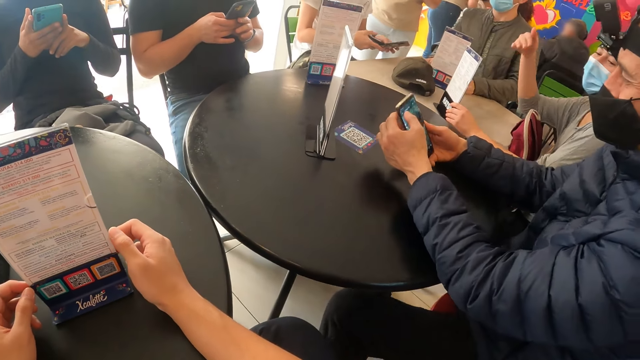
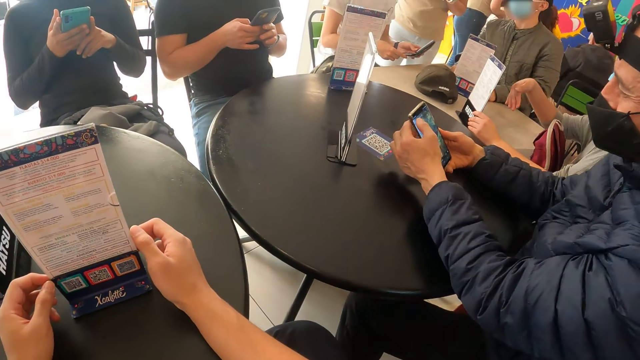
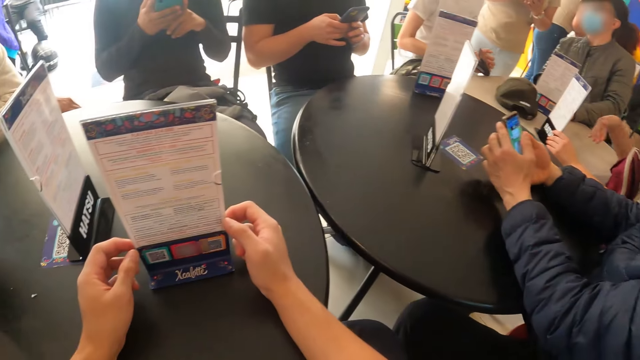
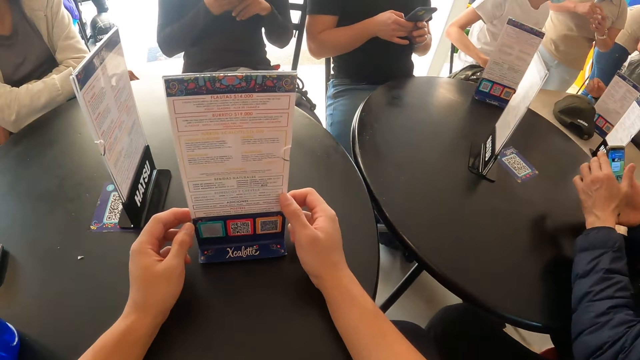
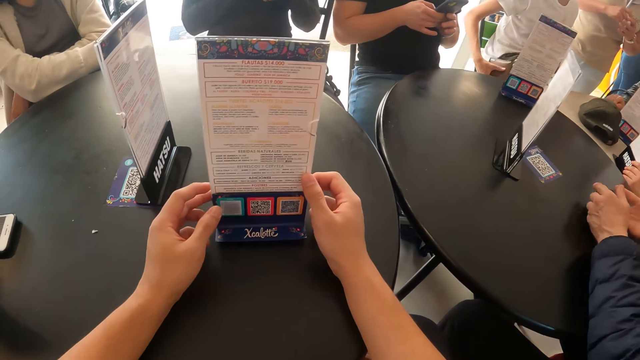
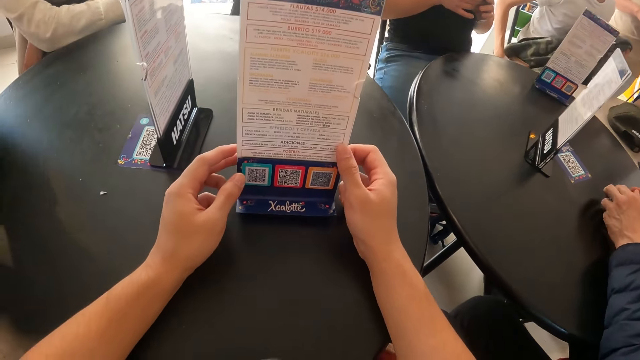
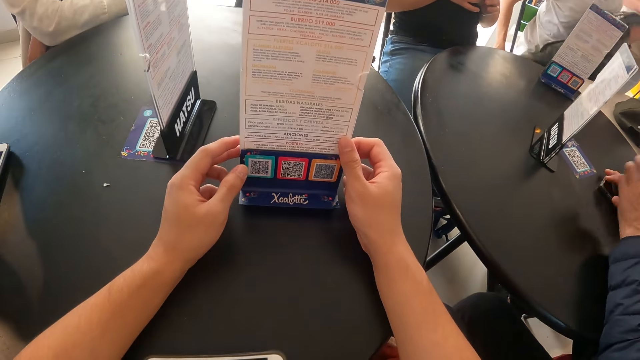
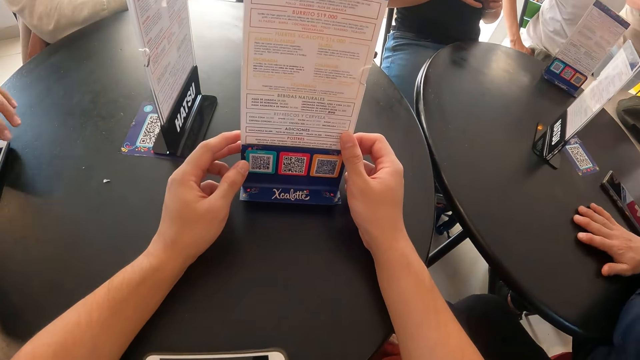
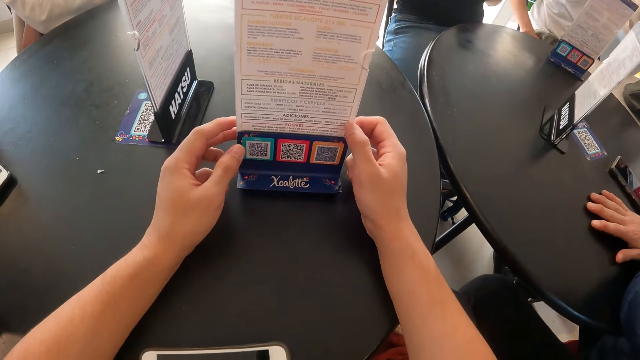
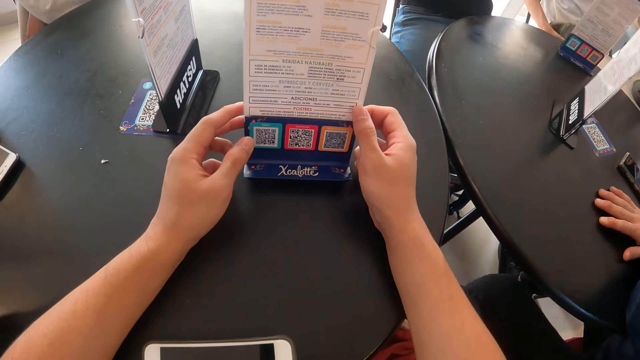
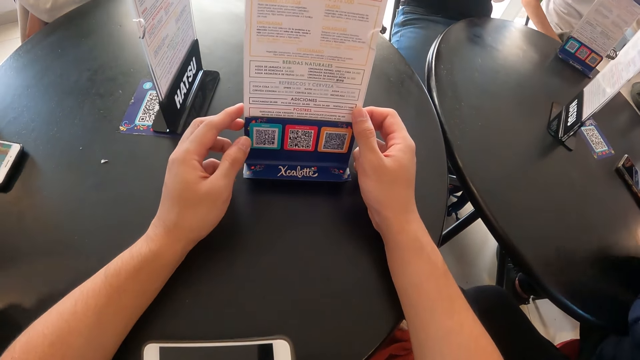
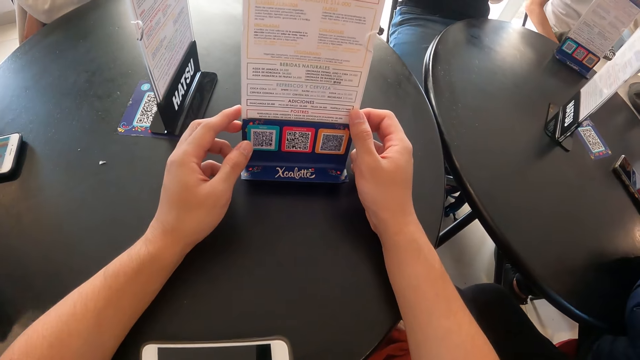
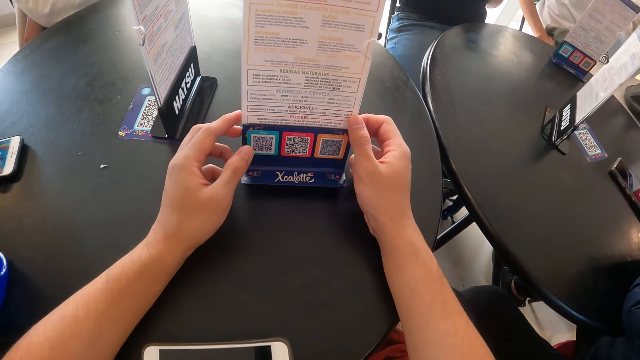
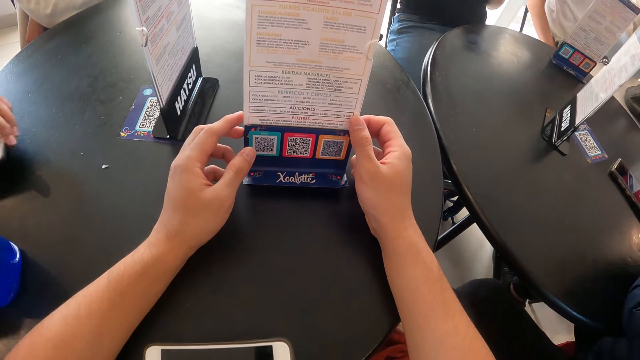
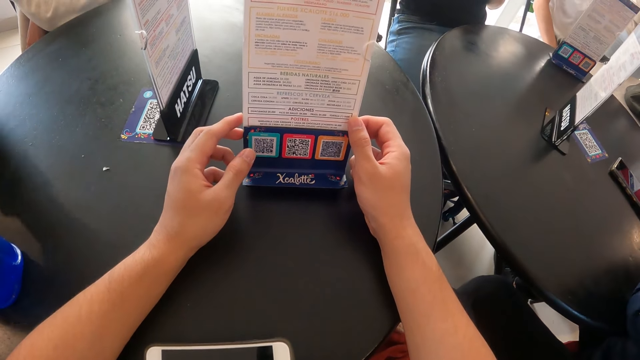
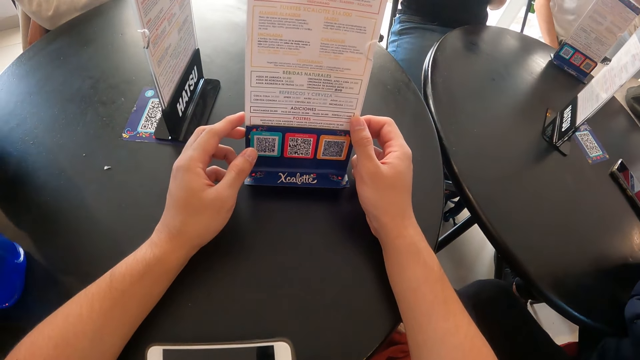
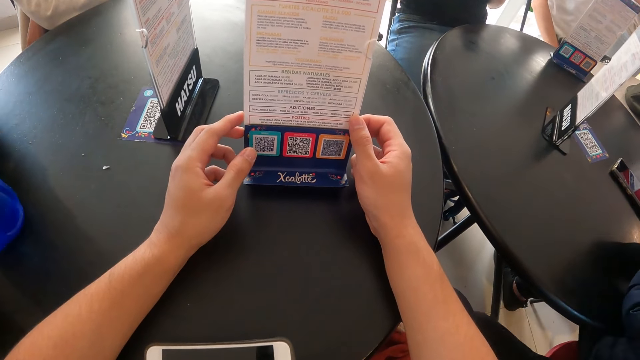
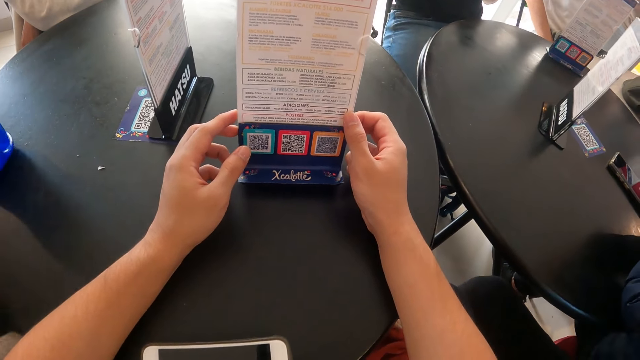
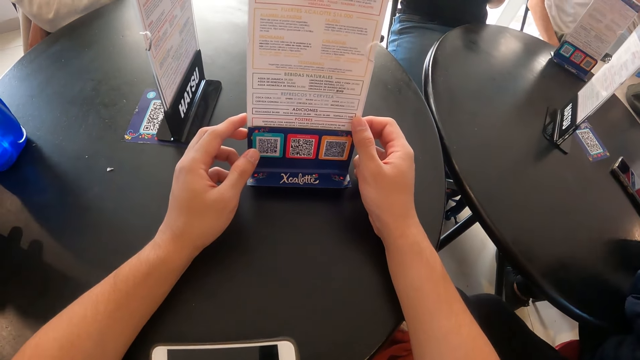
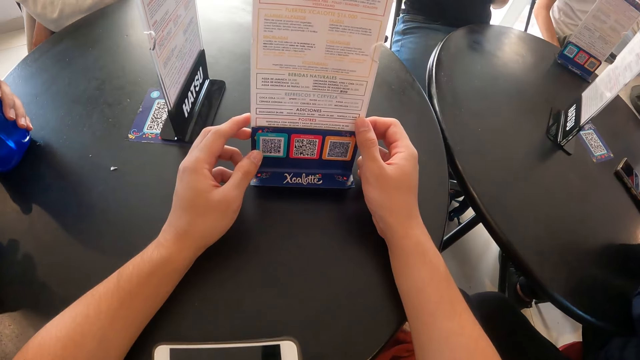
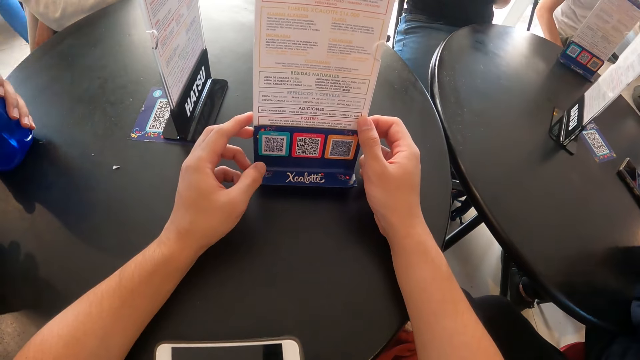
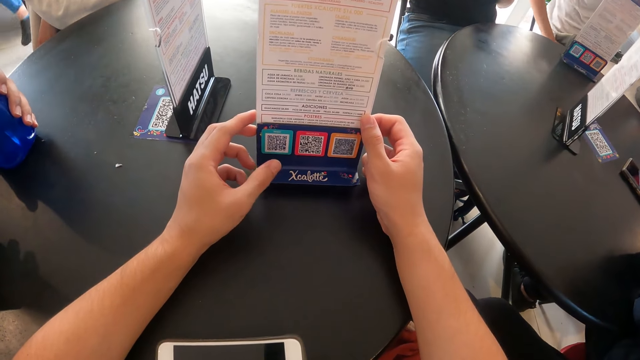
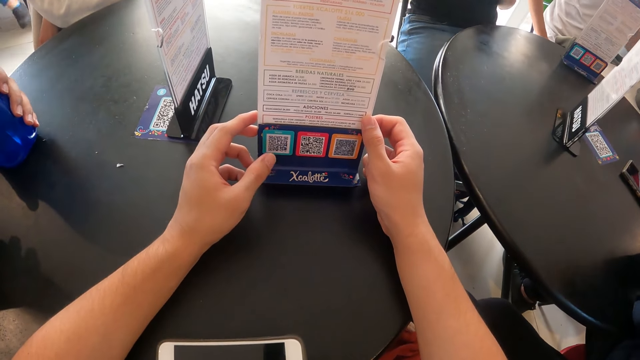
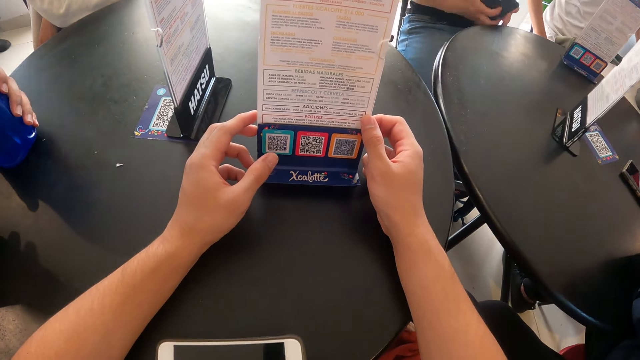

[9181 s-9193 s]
A man operates a phone with both hands. A person scrolls the phone. Another person scrolls the phone. The man drops the phone on the table with both hands. Another man adjusts the phone on the table with his left hand. A third person puts the phone in the pocket. The camera wearer touches the menu. The other man picks up the phone from the table with his left hand. The other man adjusts the bottle on the table with his left hand. The camera wearer touches the menu.

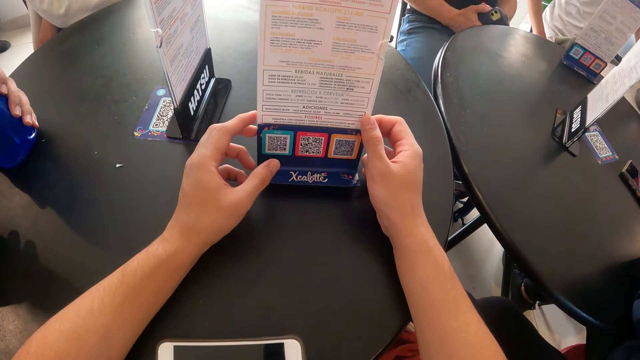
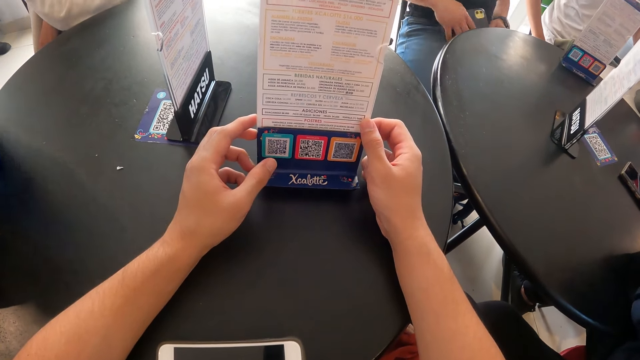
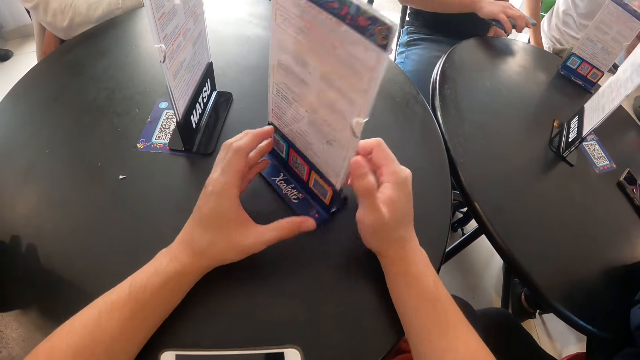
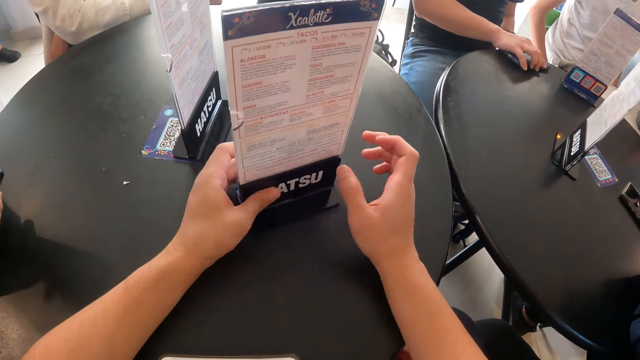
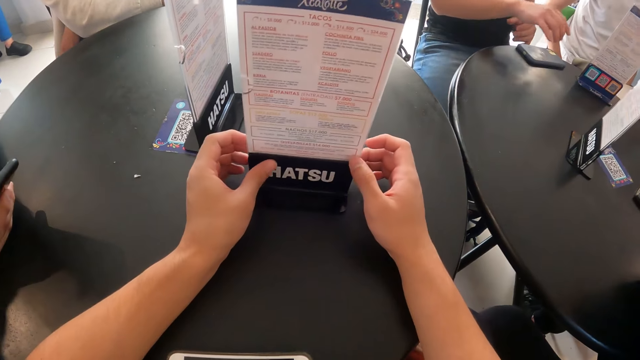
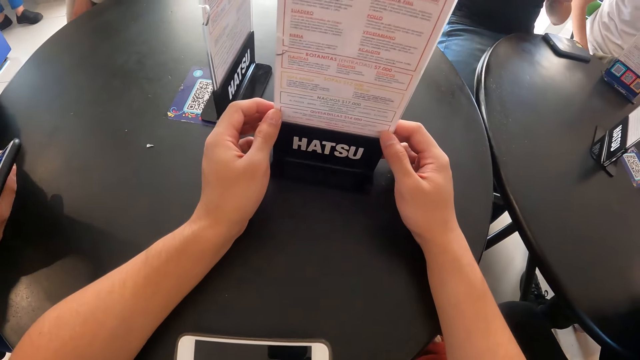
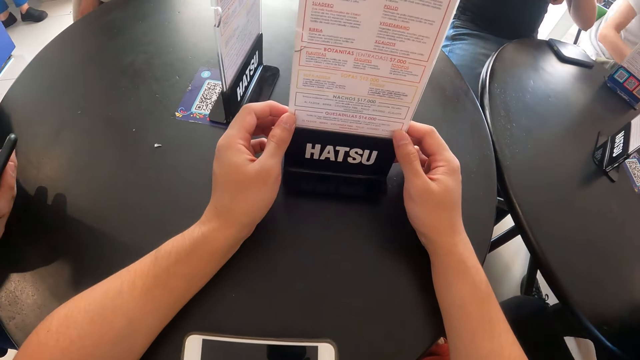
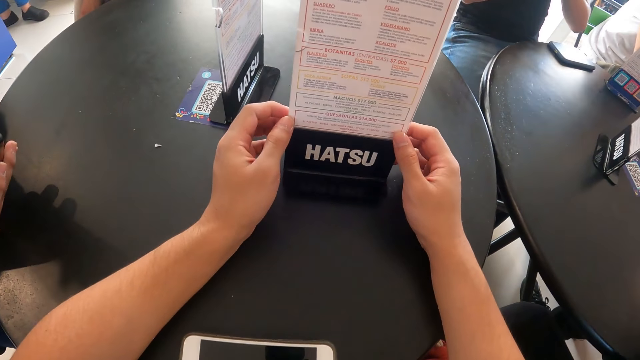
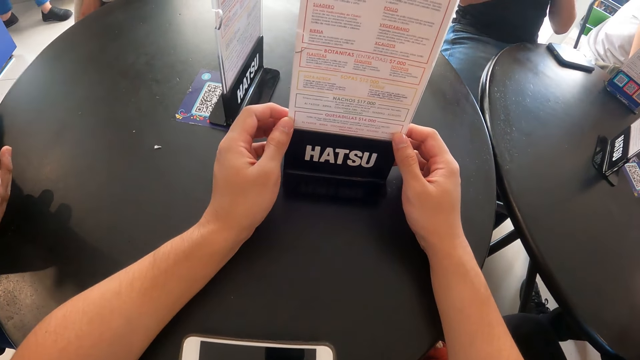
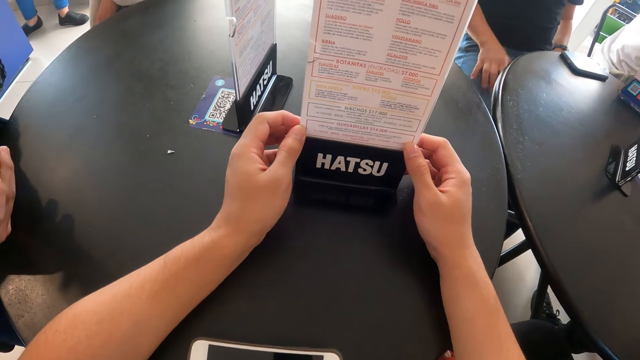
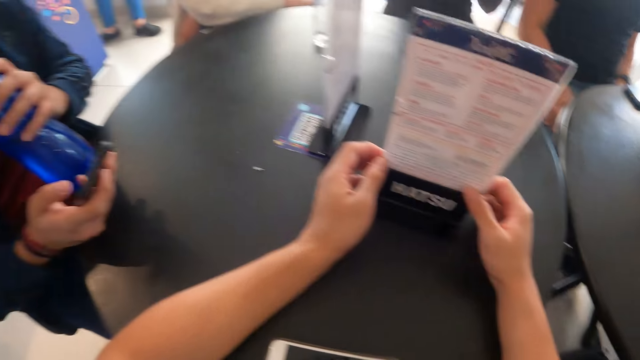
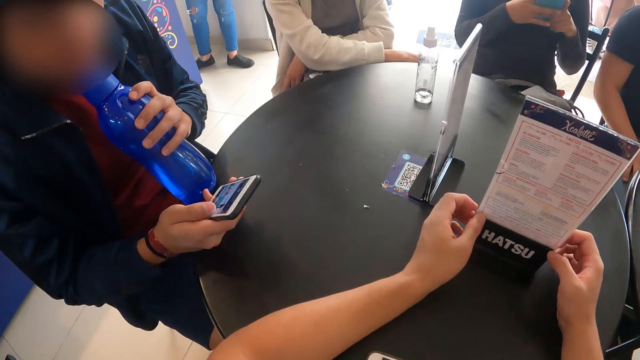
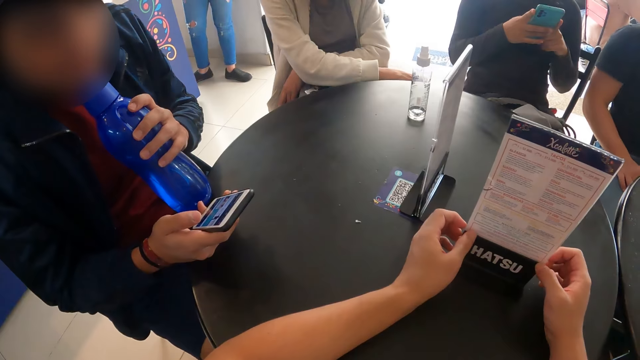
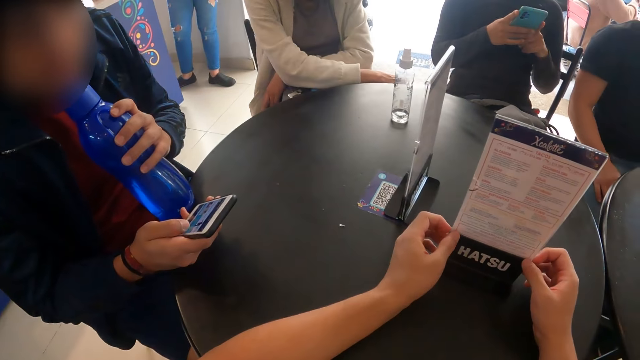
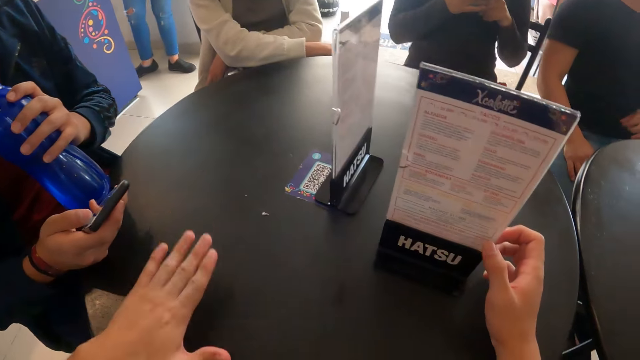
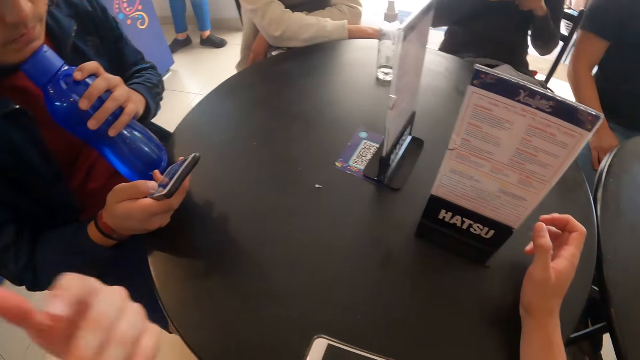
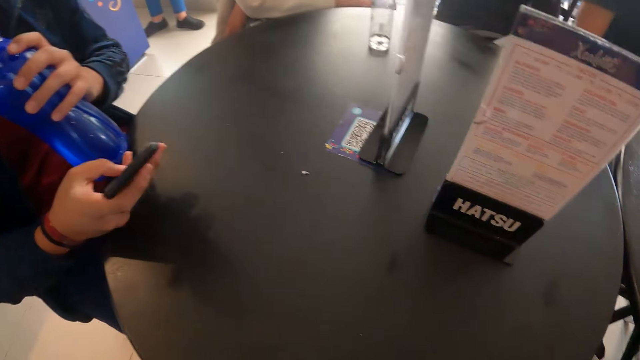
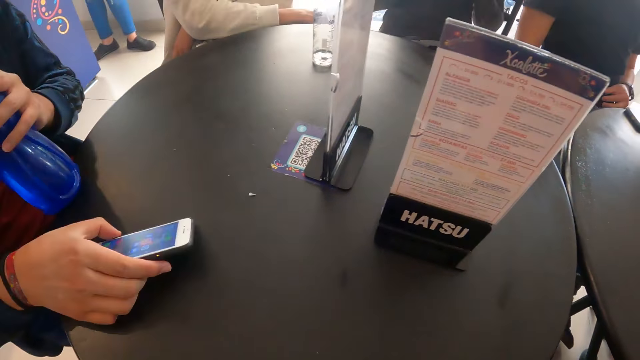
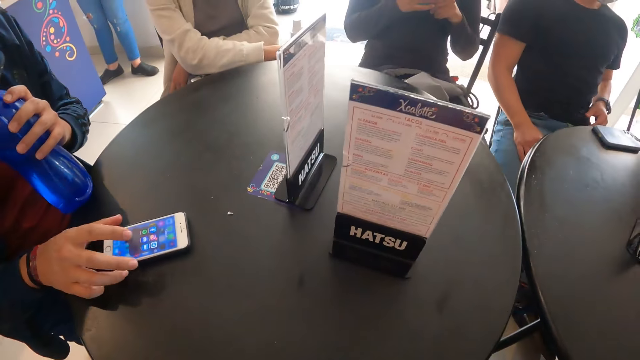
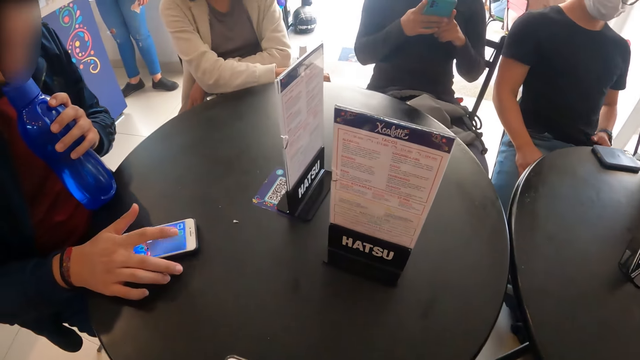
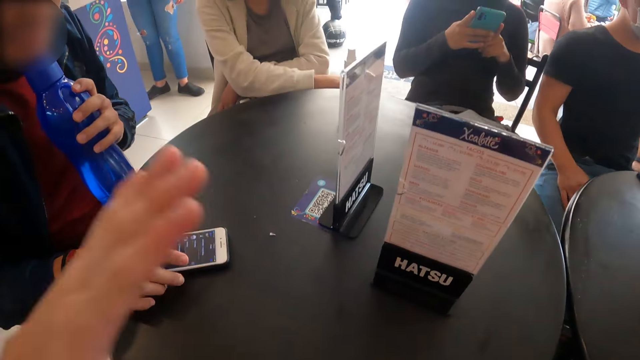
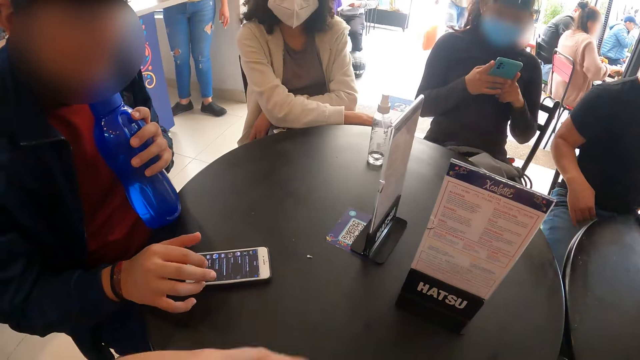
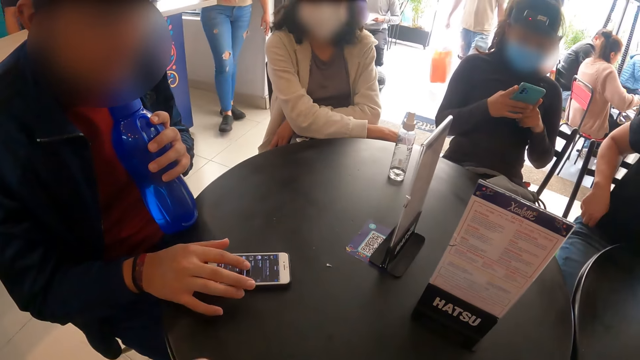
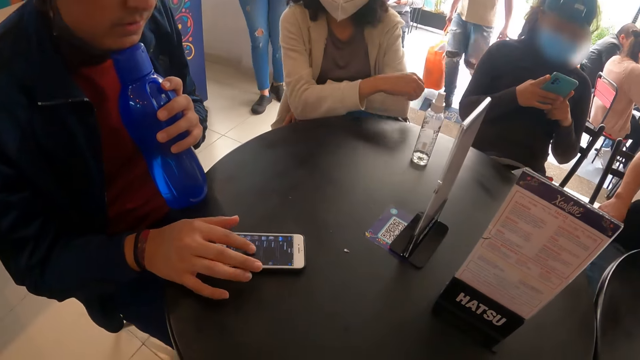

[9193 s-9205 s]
A man drops a phone on the table with his right hand. Another man presses a phone in his right hand and a water bottle in his left hand. The camera wearer hits the table with her left hand. The other man drops the phone in his right hand on the table. The other man presses the phone on the table with his right hand.
